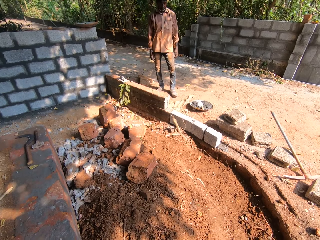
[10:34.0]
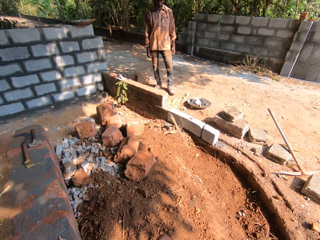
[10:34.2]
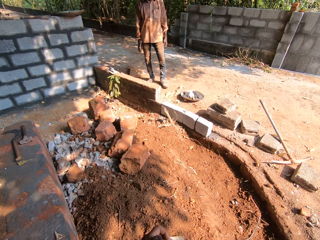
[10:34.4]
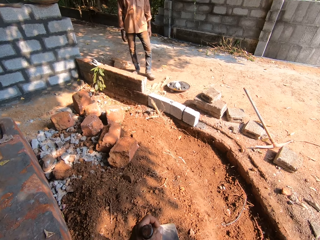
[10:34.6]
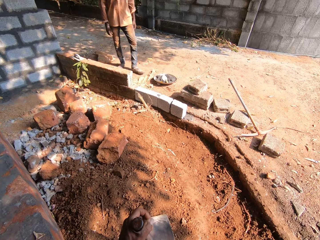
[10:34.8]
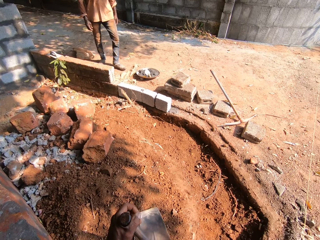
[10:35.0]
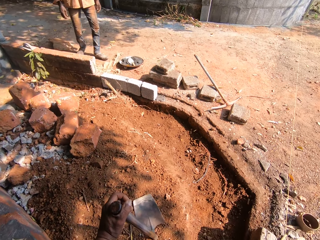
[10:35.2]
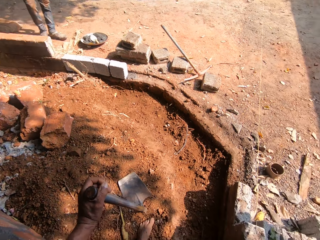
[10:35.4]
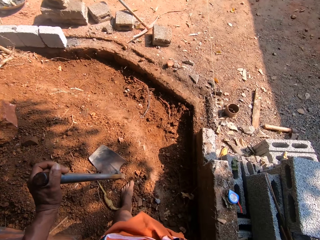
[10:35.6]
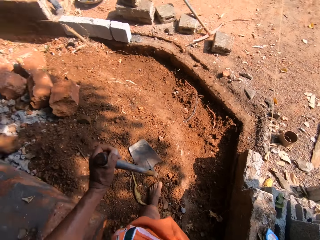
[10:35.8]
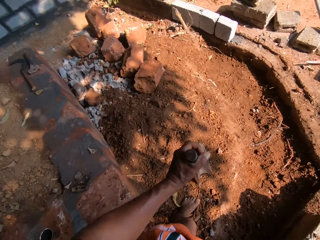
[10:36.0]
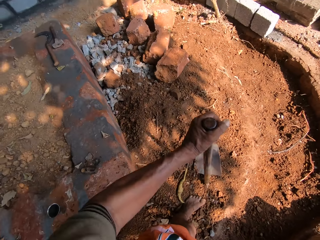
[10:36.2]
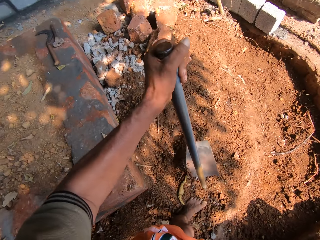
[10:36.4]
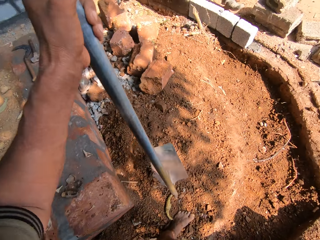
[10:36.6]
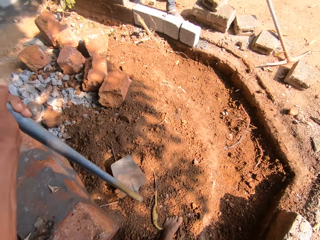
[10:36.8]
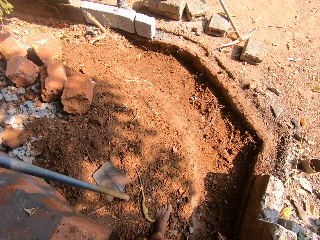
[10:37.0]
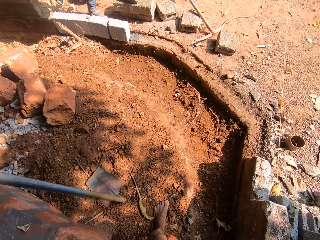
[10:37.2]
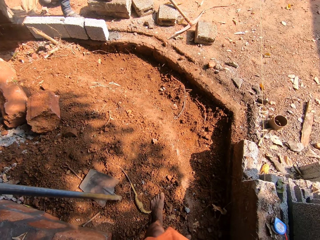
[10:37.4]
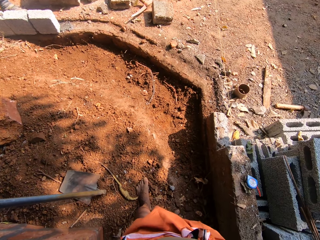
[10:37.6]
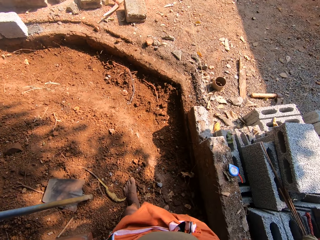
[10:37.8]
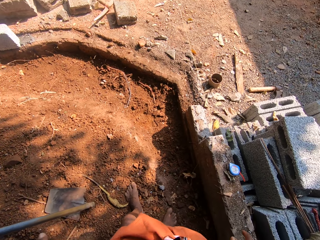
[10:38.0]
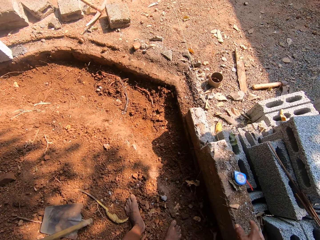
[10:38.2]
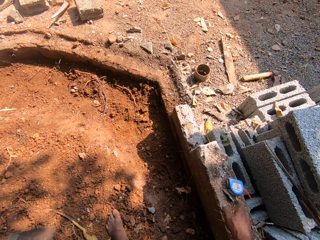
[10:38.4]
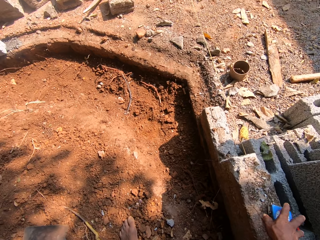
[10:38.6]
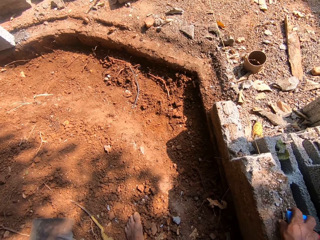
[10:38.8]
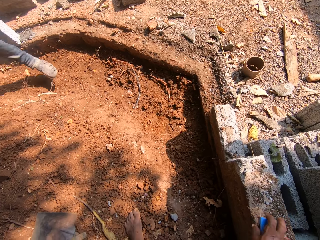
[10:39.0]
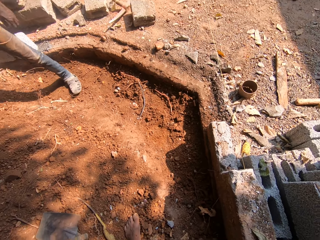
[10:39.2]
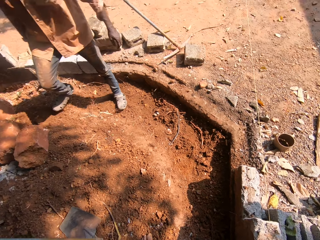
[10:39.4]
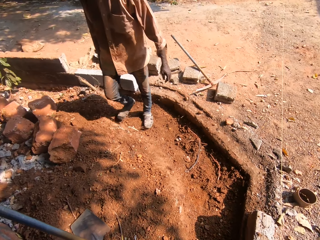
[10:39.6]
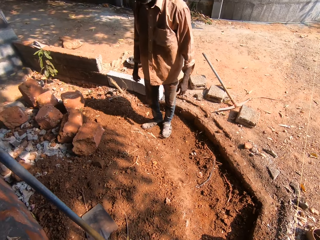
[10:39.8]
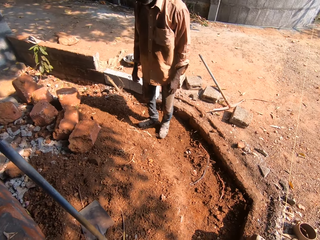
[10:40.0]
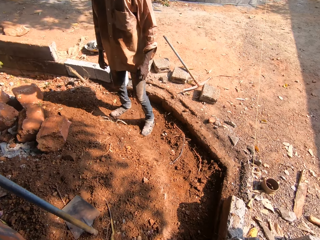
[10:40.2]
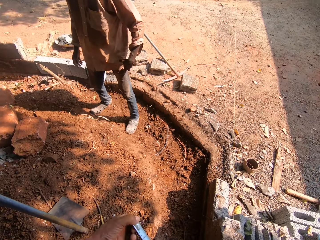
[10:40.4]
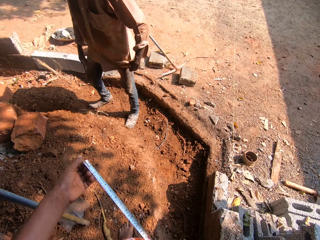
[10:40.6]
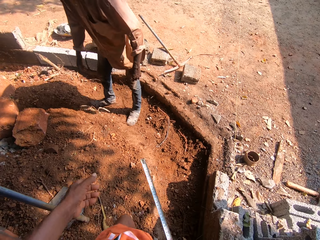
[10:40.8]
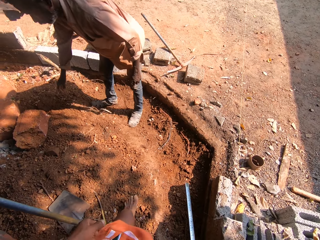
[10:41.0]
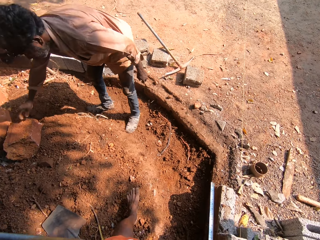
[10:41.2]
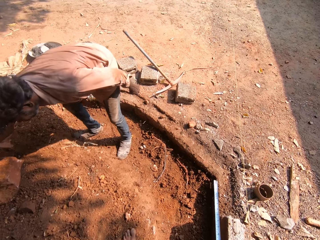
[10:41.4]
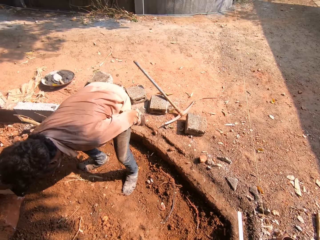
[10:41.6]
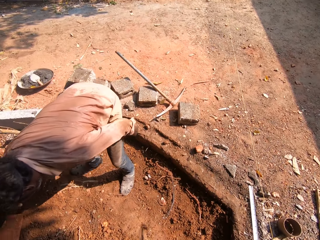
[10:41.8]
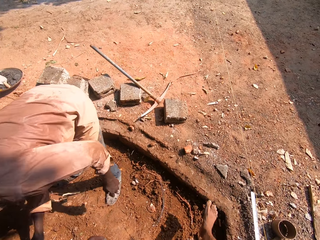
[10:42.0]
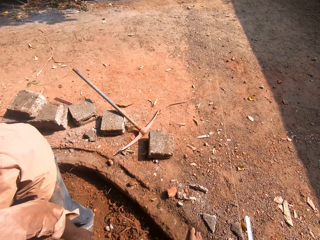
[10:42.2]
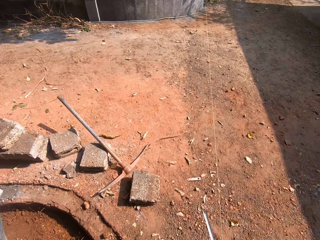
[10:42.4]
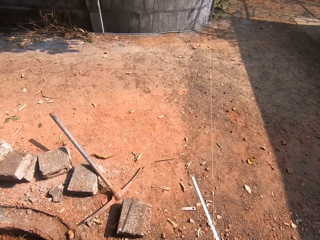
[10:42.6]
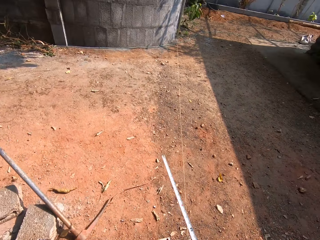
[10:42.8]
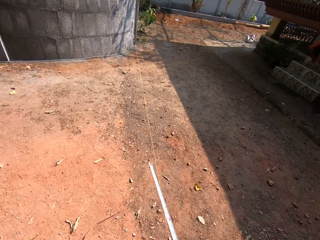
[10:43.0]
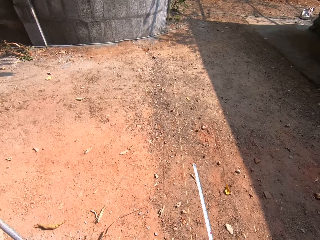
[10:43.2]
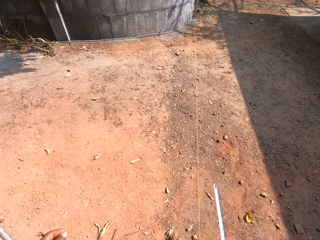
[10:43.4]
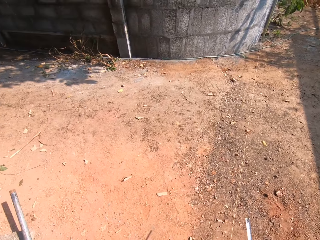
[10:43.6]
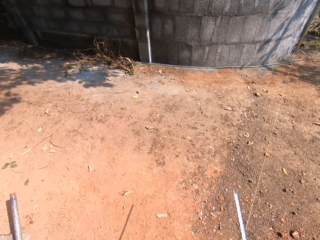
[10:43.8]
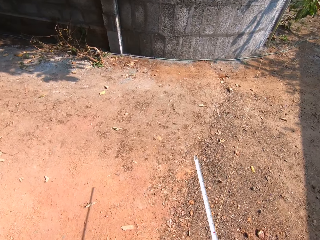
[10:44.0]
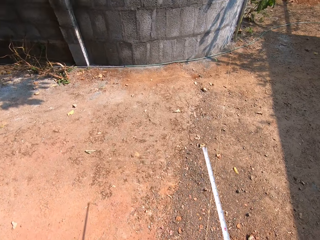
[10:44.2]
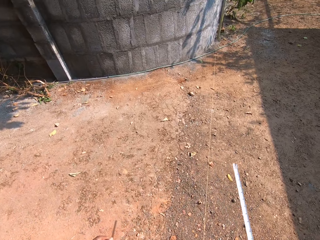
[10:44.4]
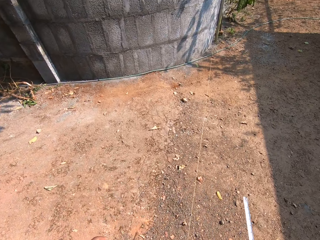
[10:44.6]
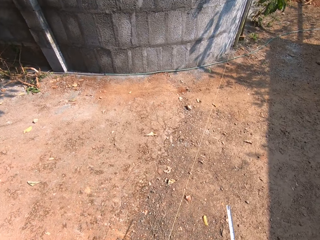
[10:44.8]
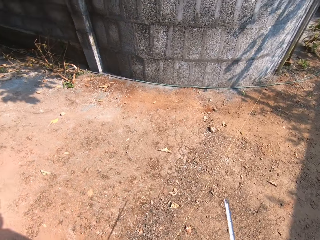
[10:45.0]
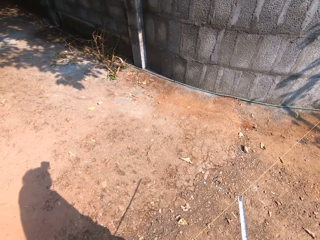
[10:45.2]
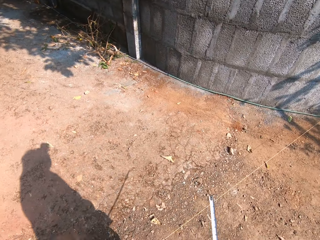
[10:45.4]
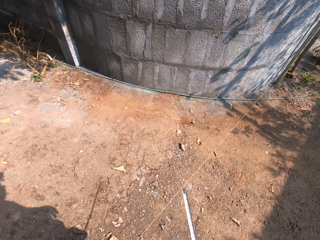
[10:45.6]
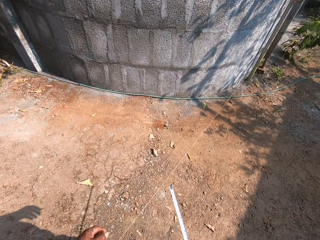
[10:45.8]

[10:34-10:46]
The camera wearer lifts up the fork. He stamps the spade on the floor with his left hand. He puts the fork down. He picks up the tape measure from the building stone. He spreads the tape measure. A man examines the soil around the construction site. The camera wearer walks towards a fence on the construction site with the tape measure on the hand.

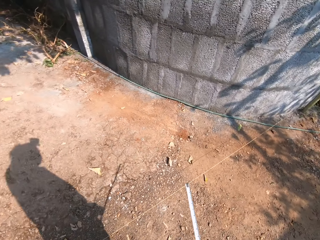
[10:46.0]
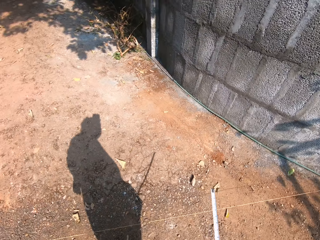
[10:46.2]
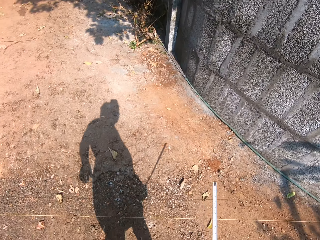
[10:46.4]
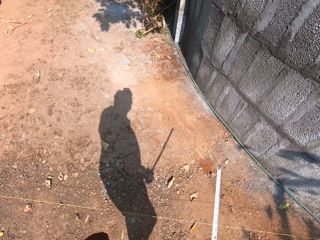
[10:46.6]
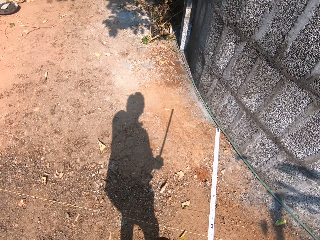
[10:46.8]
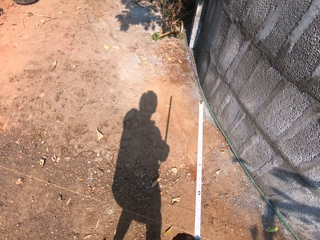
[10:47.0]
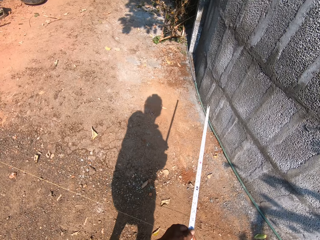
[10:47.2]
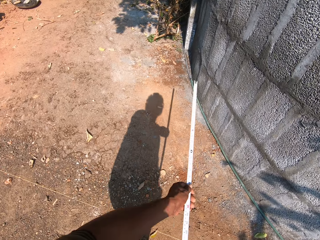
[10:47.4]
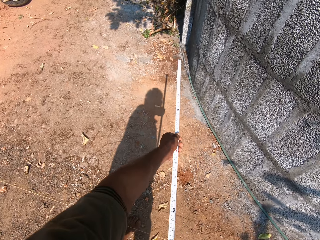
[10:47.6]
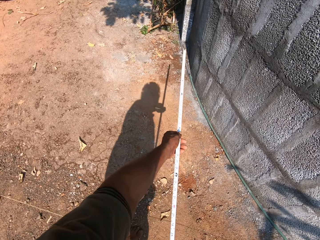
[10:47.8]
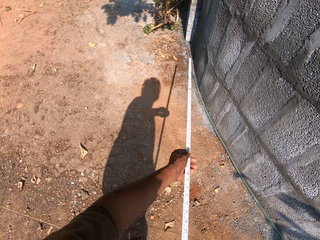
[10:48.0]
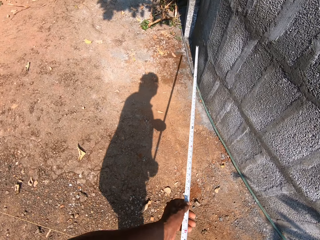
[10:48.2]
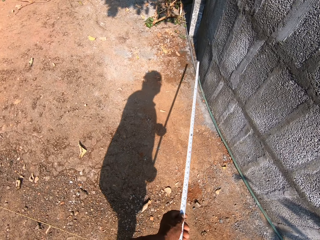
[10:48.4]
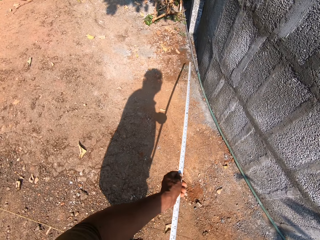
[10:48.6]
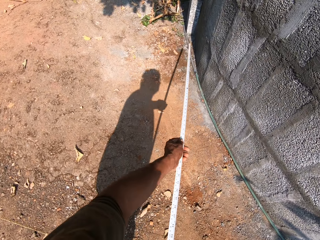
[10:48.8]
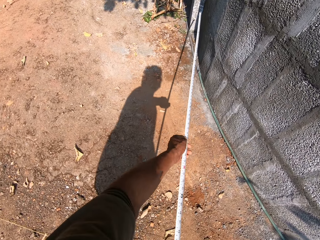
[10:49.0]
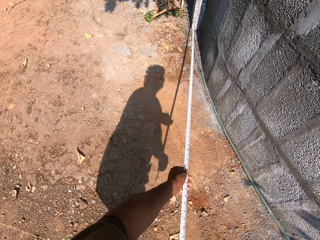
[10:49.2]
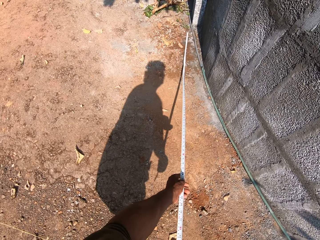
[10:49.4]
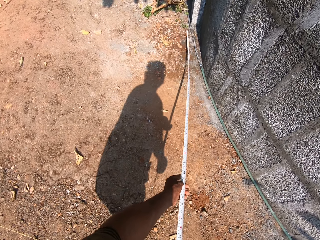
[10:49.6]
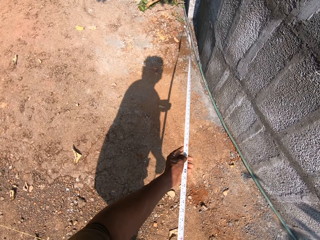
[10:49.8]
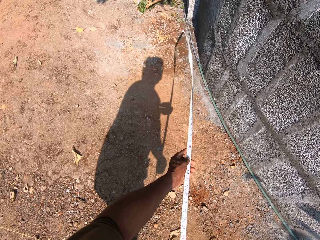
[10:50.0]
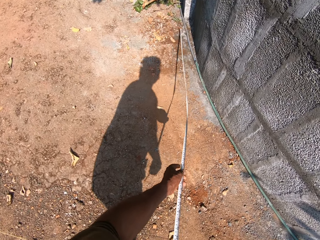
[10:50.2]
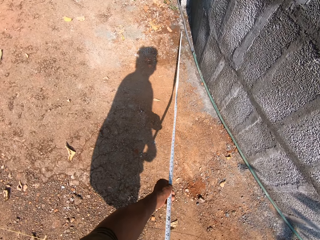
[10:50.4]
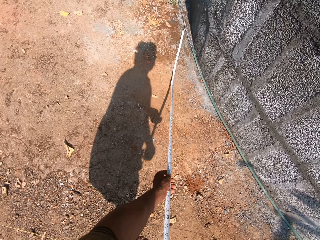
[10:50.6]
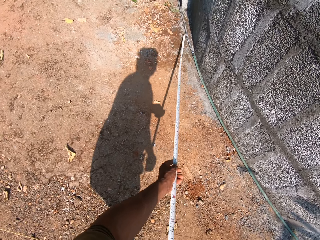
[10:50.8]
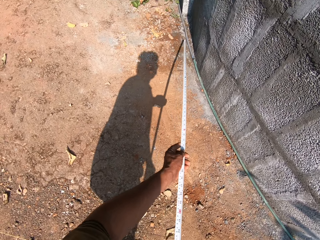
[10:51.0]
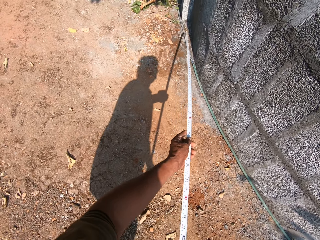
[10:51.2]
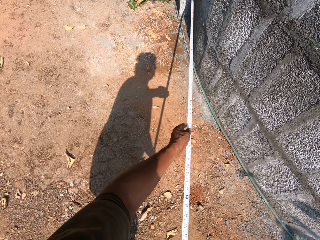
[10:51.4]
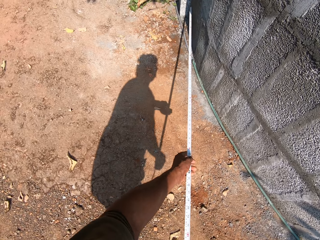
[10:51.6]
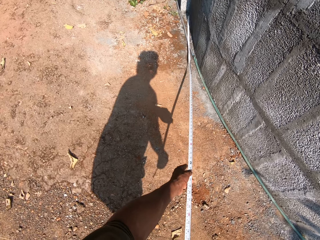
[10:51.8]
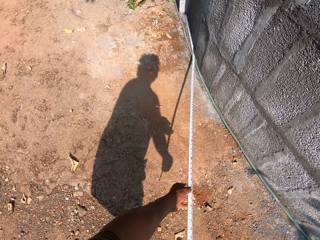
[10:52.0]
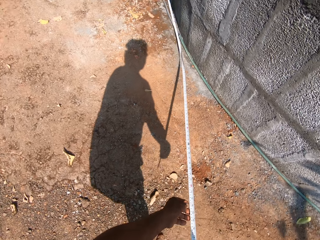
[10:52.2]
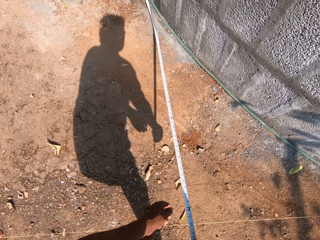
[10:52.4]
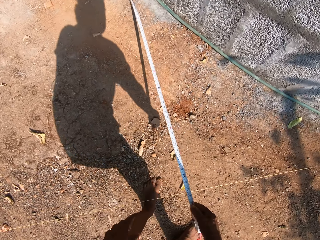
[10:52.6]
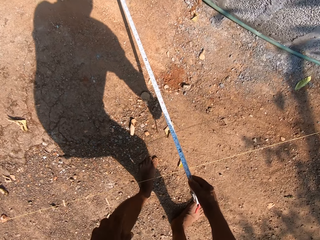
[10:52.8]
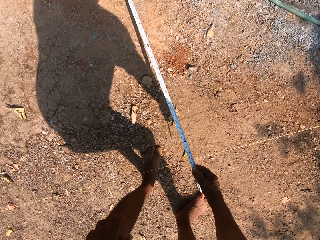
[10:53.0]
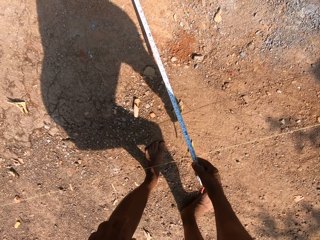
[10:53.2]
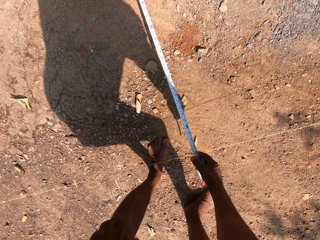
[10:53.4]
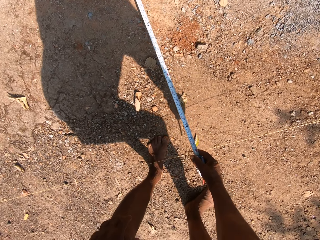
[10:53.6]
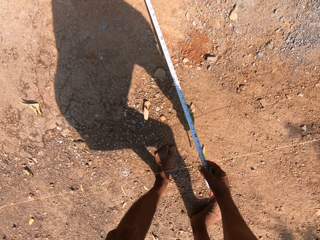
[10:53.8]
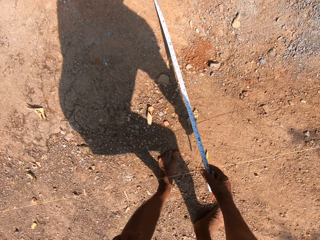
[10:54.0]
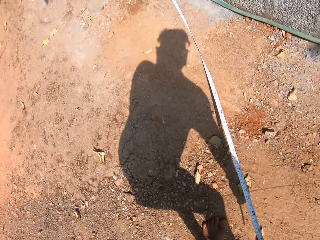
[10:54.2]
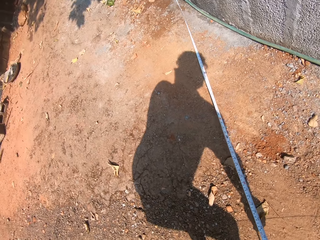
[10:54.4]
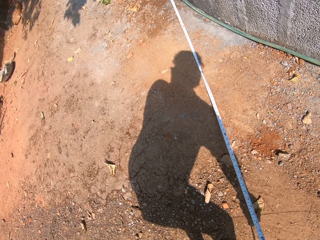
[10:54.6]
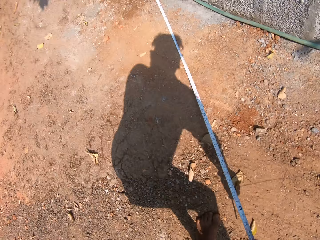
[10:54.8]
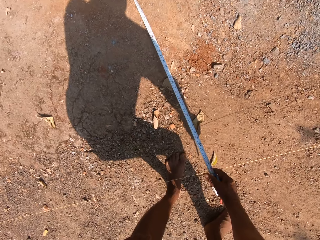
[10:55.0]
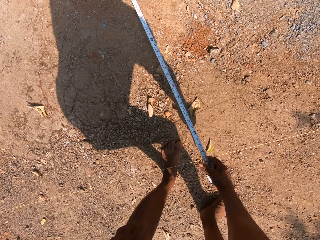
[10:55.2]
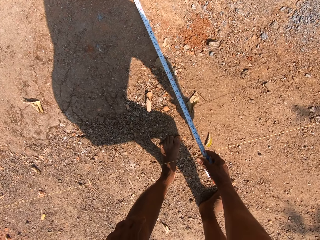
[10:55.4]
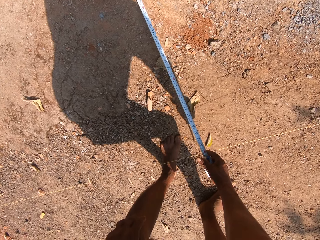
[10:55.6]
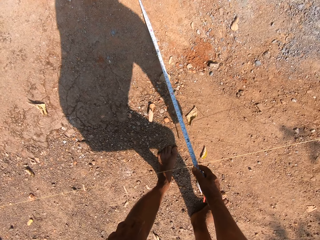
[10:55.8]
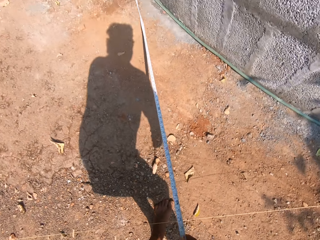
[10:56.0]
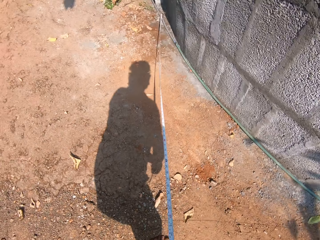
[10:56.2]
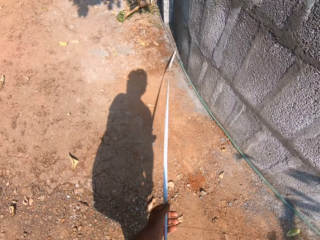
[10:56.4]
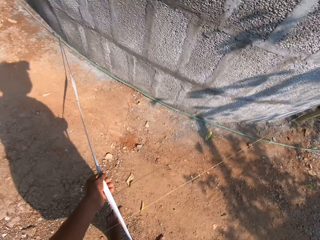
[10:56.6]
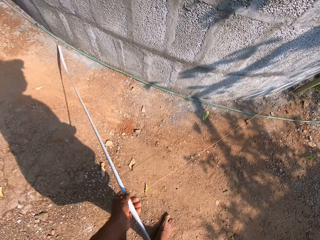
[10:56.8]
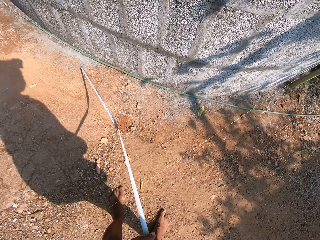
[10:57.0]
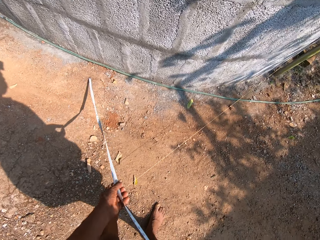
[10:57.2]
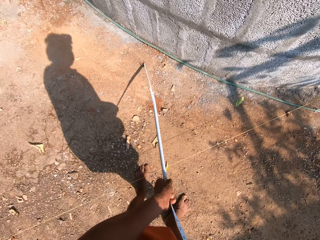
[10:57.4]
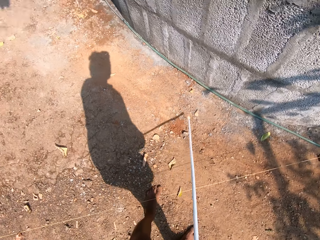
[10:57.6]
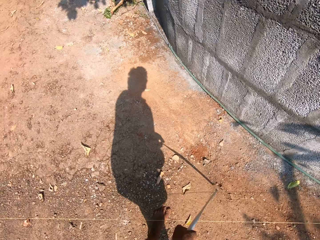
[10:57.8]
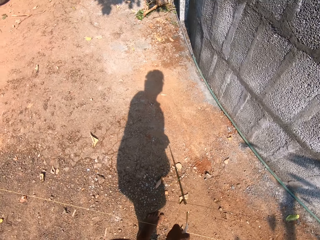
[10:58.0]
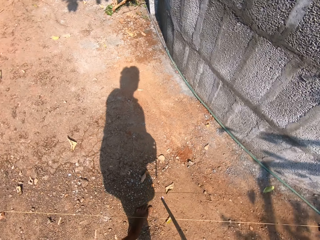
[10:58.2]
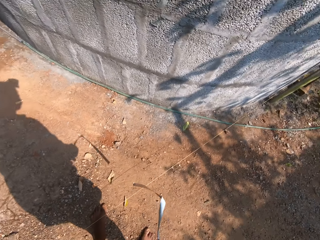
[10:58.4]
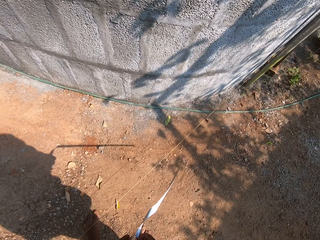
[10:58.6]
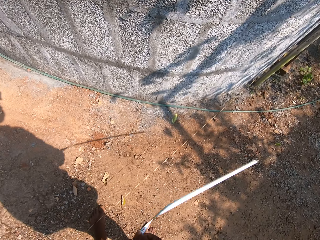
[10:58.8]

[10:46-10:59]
The camera wearer spreads the tape measure. He measures the length of the fence to the construction site with the measuring tape in his hands. He puts the tape down on the ground. He takes the measurement on the ground with the tape measure. He folds the tape measure.
